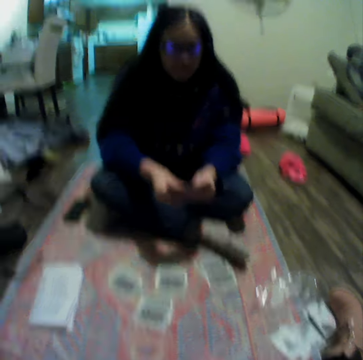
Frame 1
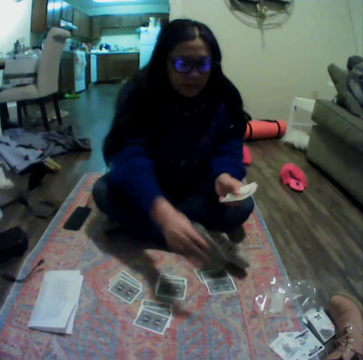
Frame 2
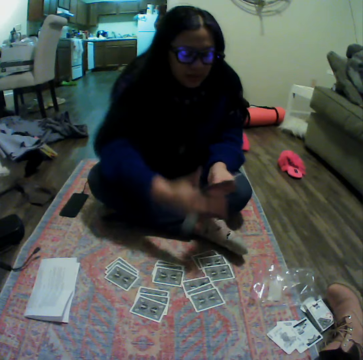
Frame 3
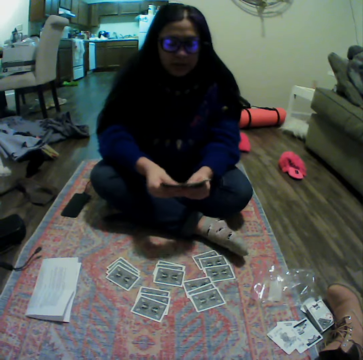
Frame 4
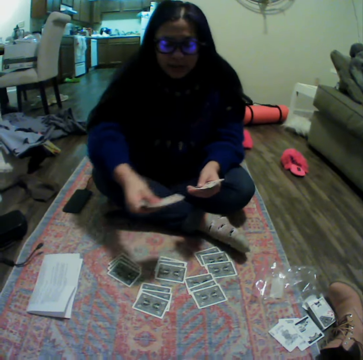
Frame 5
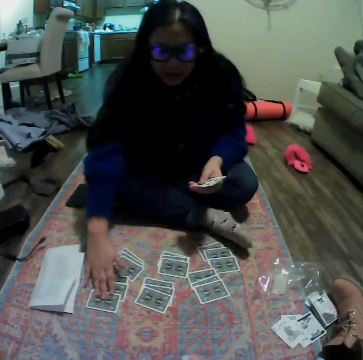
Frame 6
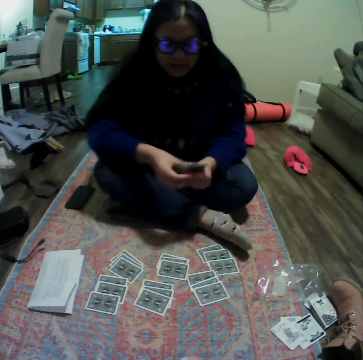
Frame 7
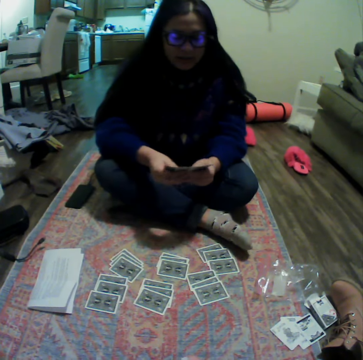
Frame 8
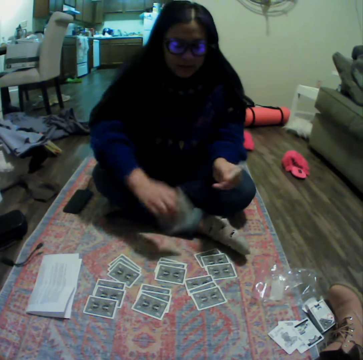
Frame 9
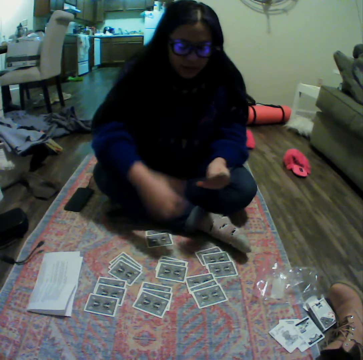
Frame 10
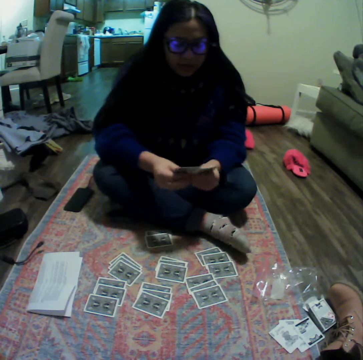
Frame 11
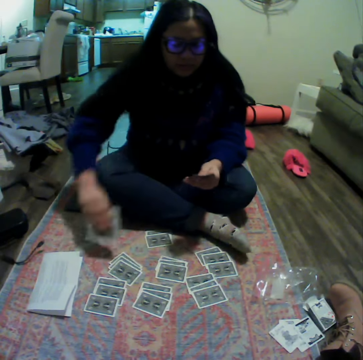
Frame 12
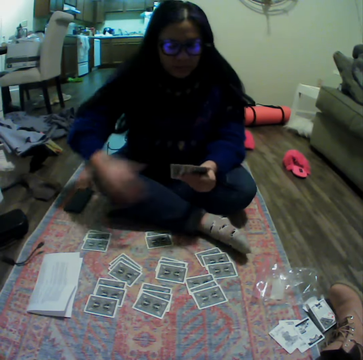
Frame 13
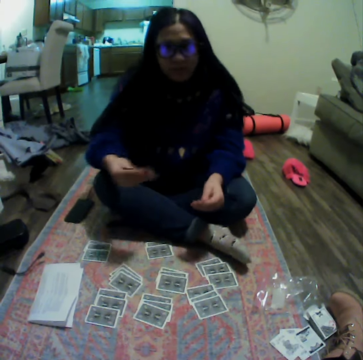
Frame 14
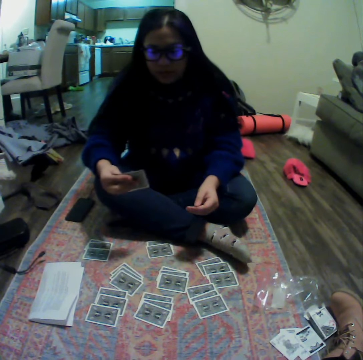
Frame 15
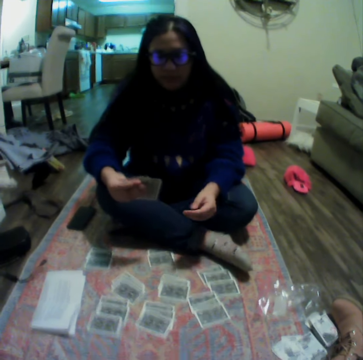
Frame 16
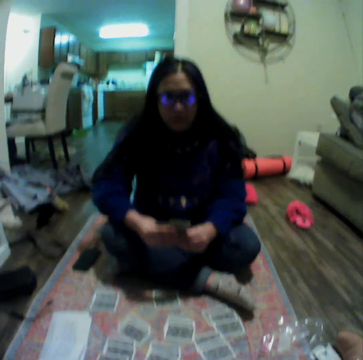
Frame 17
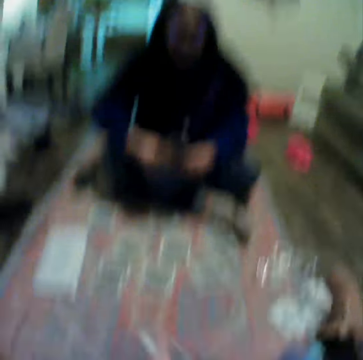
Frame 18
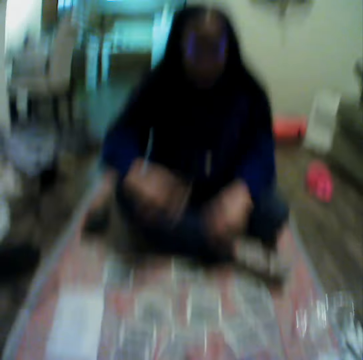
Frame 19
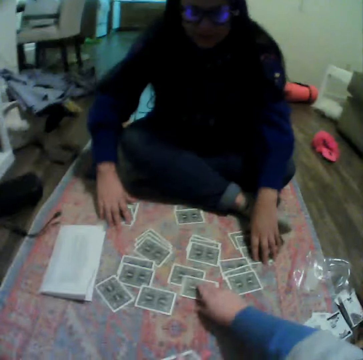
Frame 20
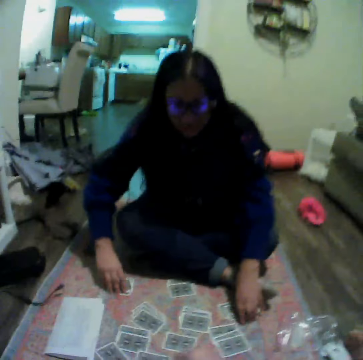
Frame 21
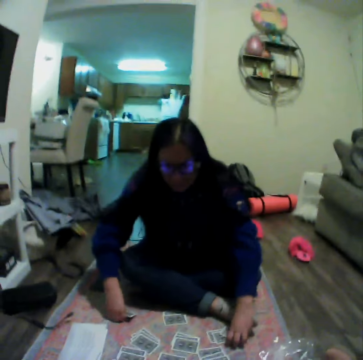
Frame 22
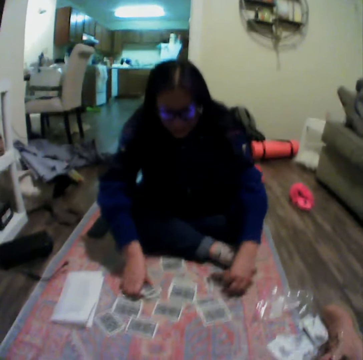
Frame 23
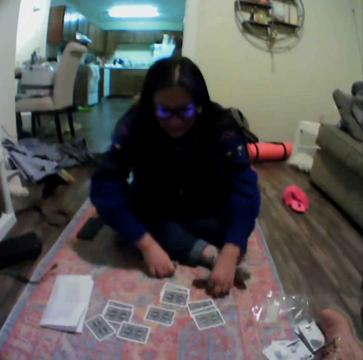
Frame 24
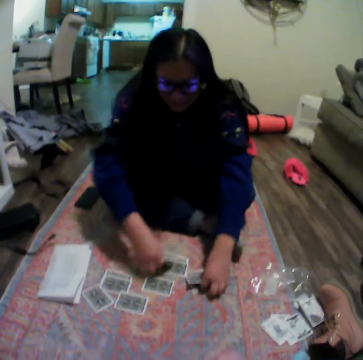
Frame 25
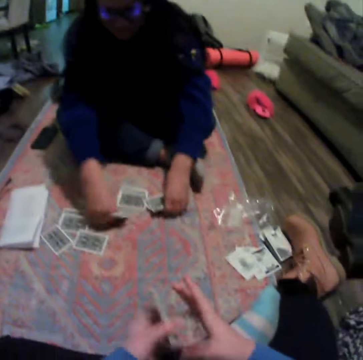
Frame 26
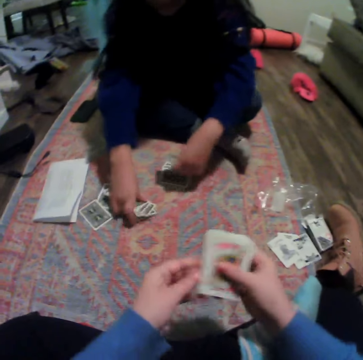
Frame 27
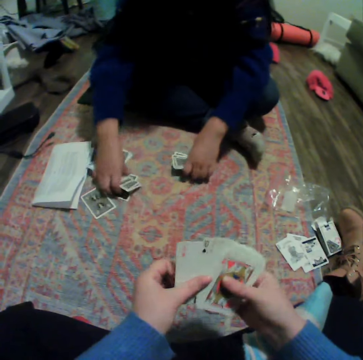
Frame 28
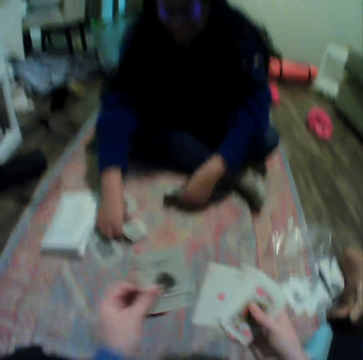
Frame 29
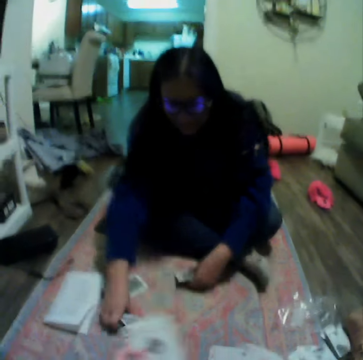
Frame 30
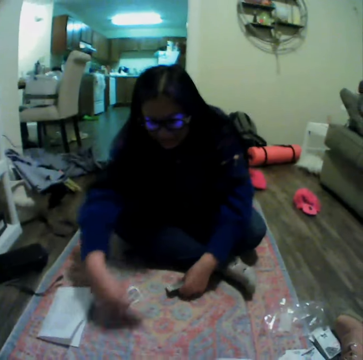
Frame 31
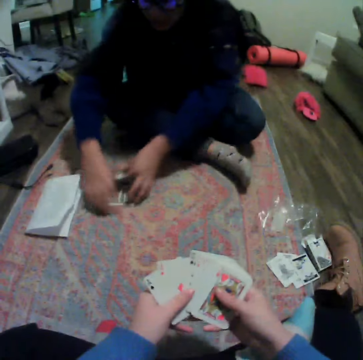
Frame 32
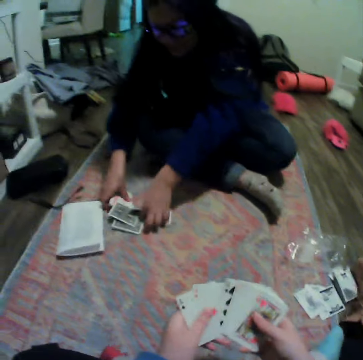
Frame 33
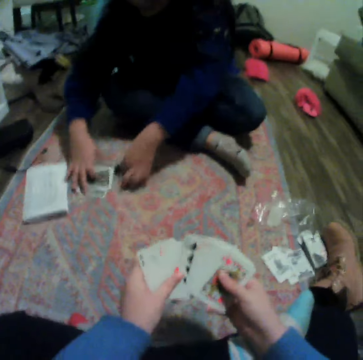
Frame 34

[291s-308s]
A lady drops a card on the floor repeatedly. The camera wearer touches the cards. The lady drops a card on the floor again. The camera wearer picks up a card on the carpet. The lady picks up the cards on the carpet. The camera wearer spreads the cards. She organizes her cards.

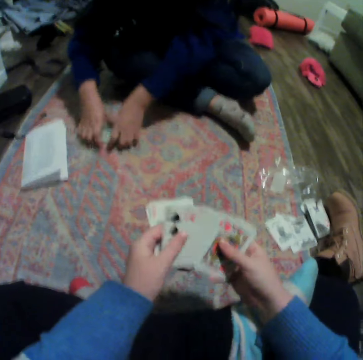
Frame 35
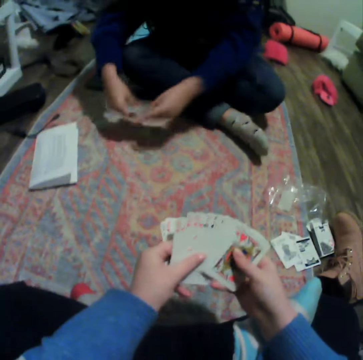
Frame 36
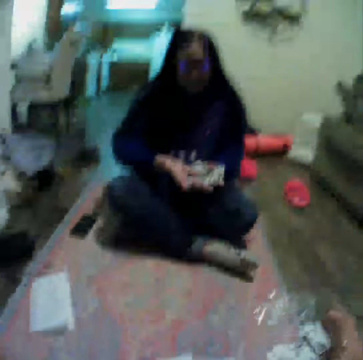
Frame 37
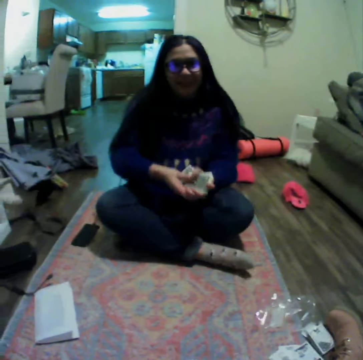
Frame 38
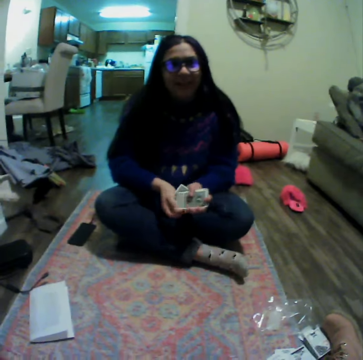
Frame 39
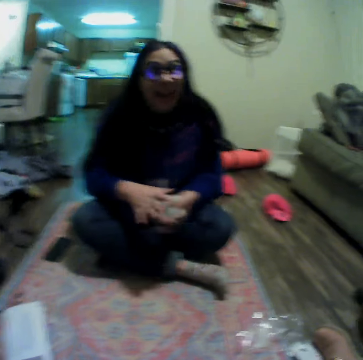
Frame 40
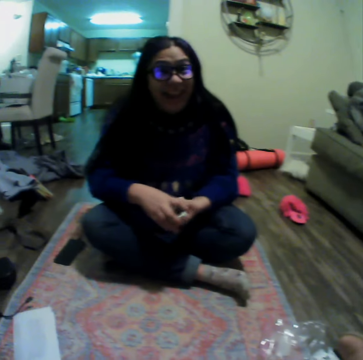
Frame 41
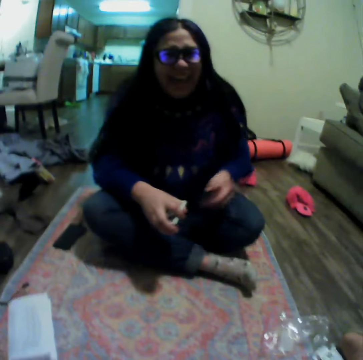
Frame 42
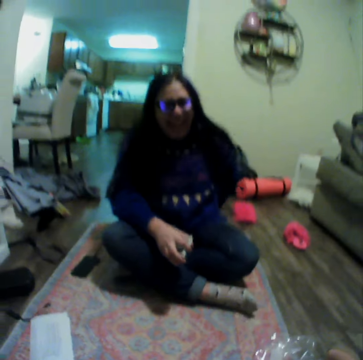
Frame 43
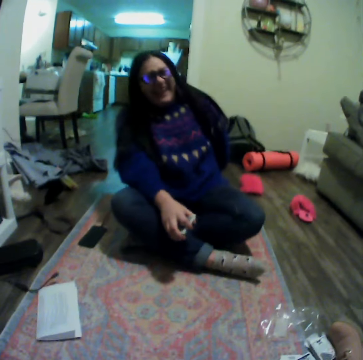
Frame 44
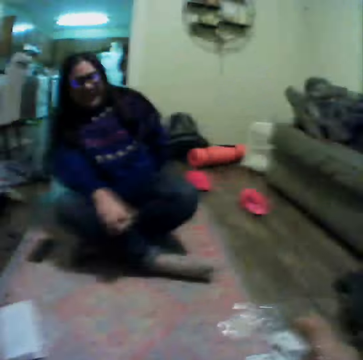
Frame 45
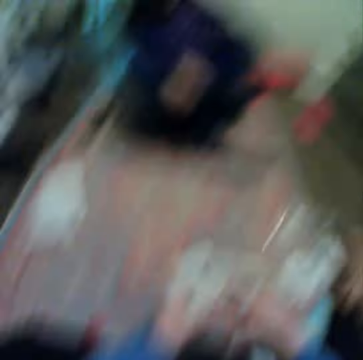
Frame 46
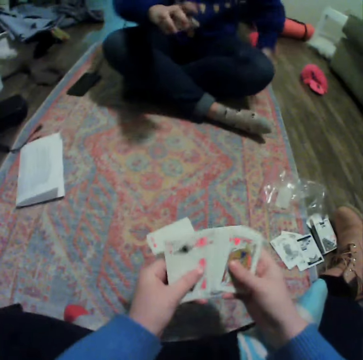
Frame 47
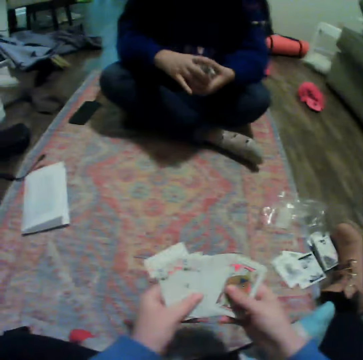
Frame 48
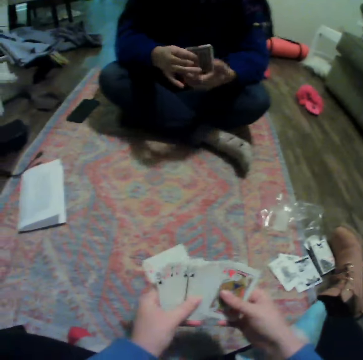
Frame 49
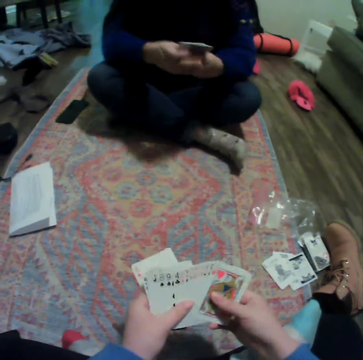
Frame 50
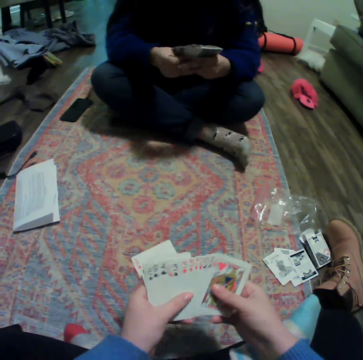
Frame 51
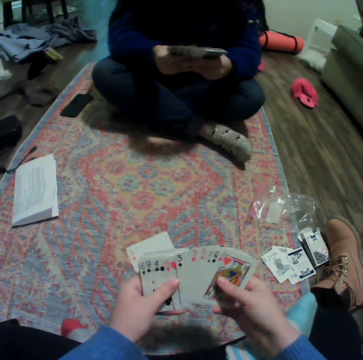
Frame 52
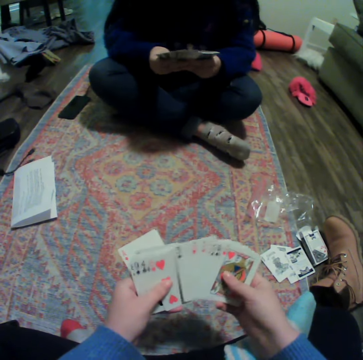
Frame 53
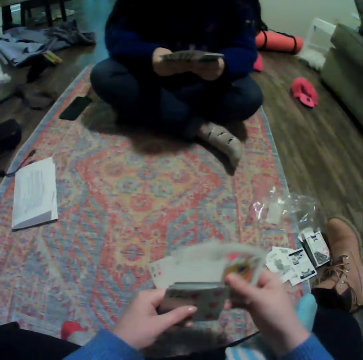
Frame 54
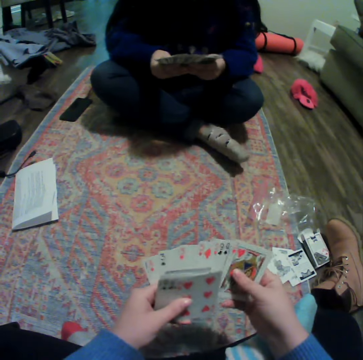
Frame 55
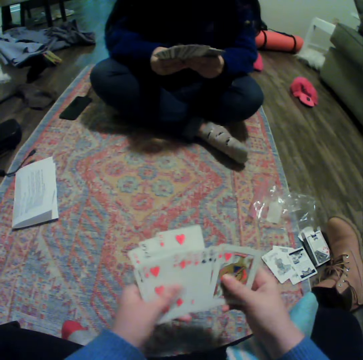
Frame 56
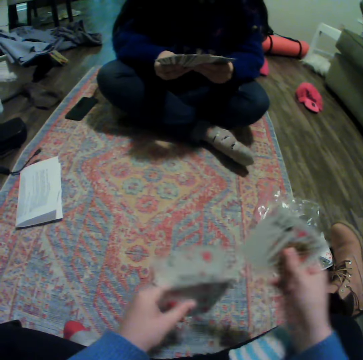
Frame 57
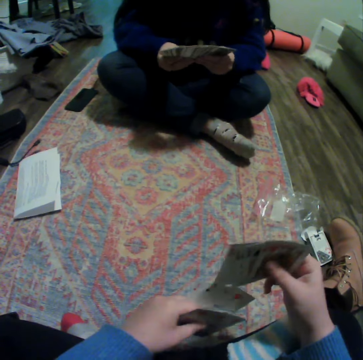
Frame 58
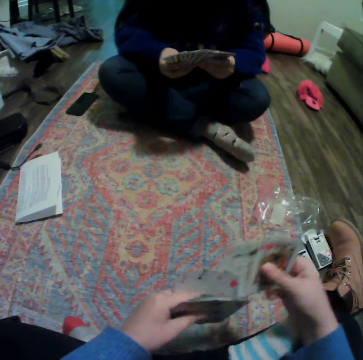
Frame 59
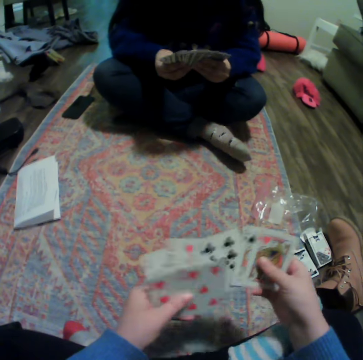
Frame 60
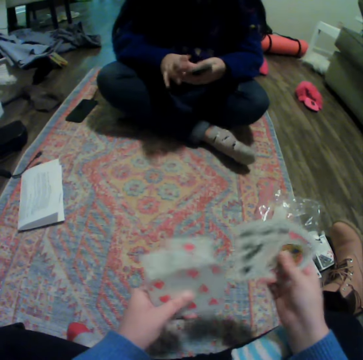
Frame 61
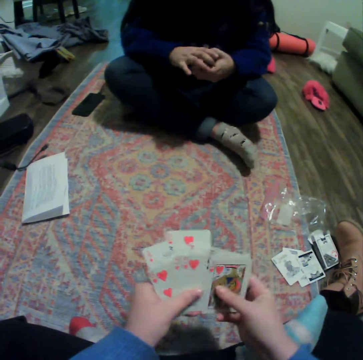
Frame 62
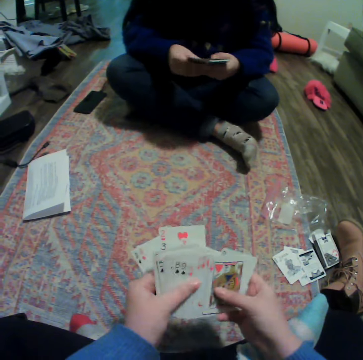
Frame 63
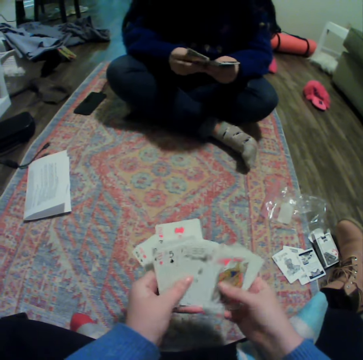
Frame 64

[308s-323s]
A lady gathers cards and moves a hand. The camera wearer spreads the cards. The lady spreads the cards. The lady organizes her cards. The camera wearer spreads the cards. She reshuffles the cards. She reshuffles the cards again. She organizes her cards.

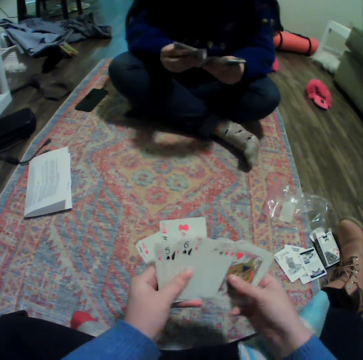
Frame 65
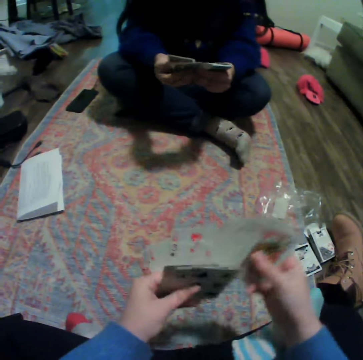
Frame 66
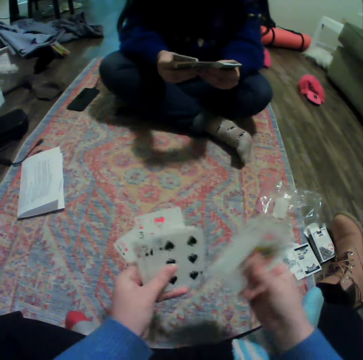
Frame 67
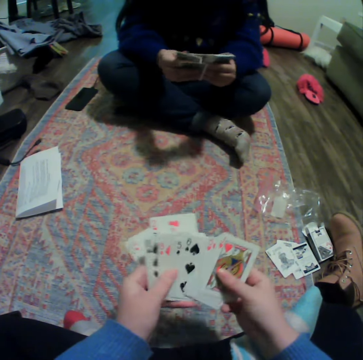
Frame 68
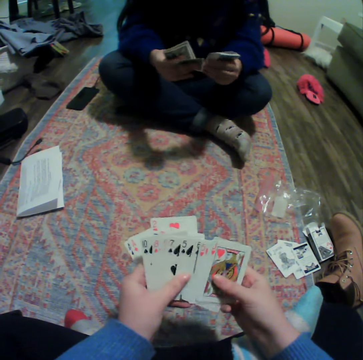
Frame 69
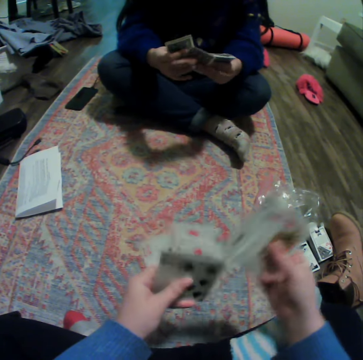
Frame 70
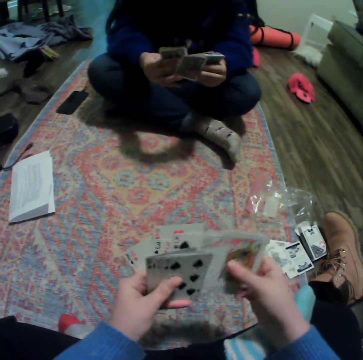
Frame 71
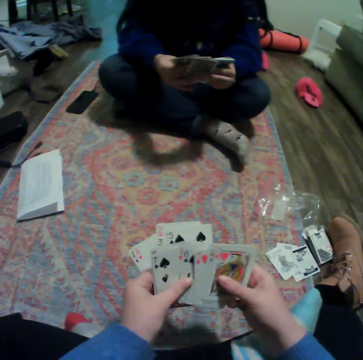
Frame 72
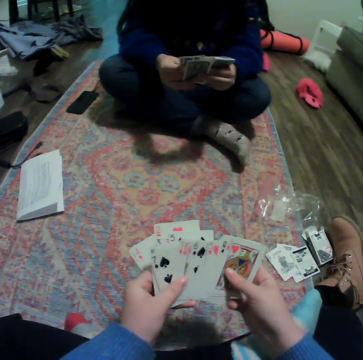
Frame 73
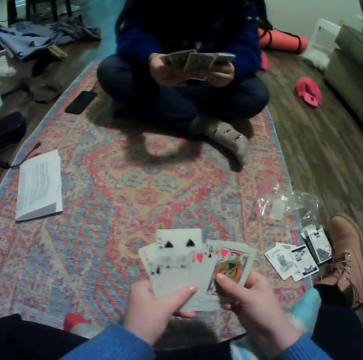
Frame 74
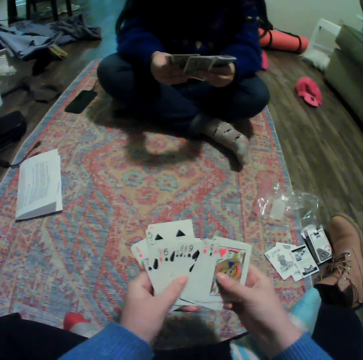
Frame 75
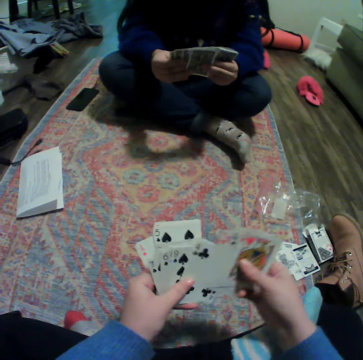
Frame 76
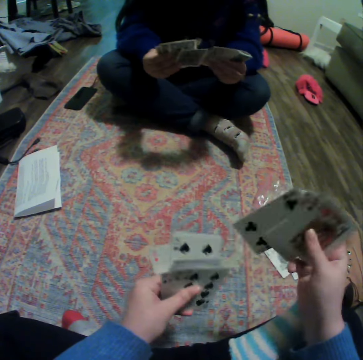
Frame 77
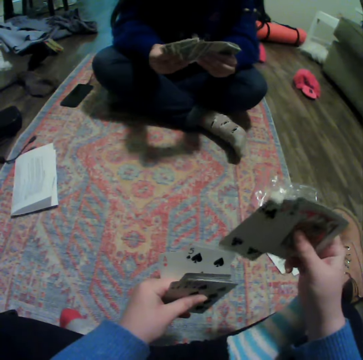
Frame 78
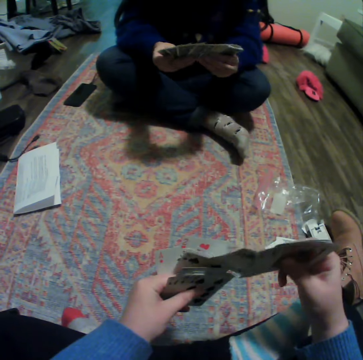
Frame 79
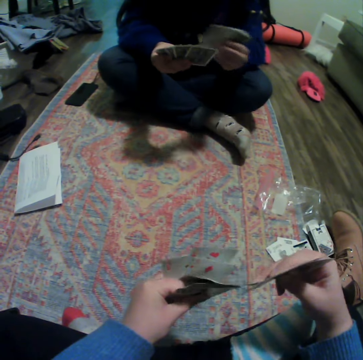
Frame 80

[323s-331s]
The camera wearer spreads cards. They reshuffle the cards. A lady reshuffles the cards. The camera wearer reshuffles the cards and spreads the cards.
